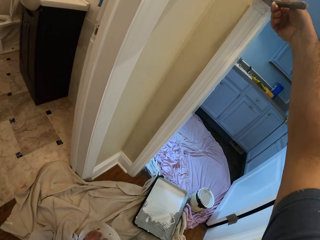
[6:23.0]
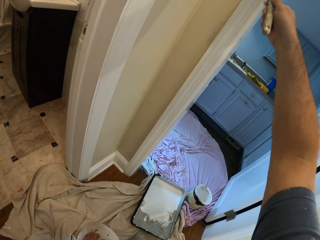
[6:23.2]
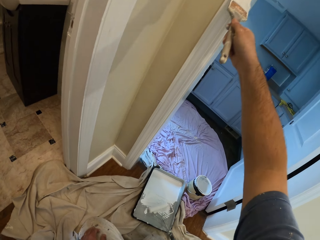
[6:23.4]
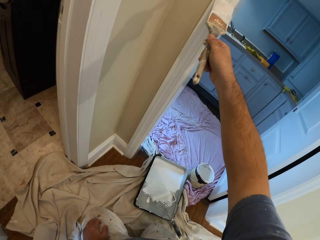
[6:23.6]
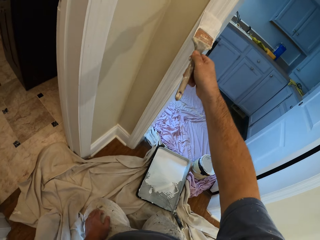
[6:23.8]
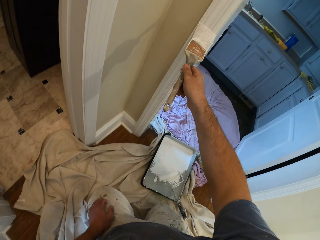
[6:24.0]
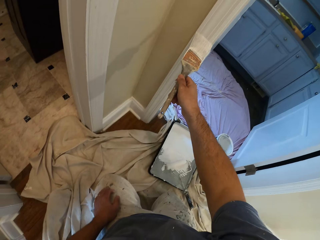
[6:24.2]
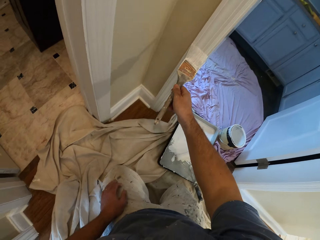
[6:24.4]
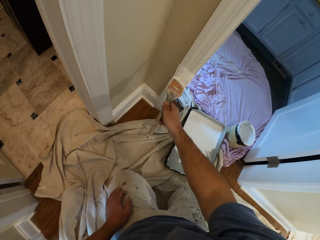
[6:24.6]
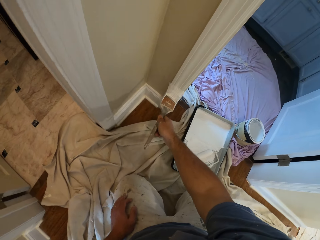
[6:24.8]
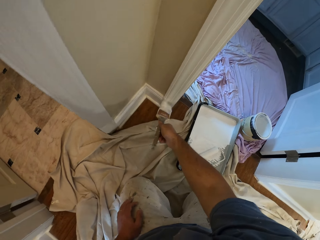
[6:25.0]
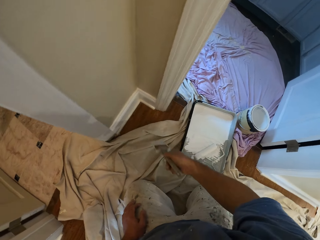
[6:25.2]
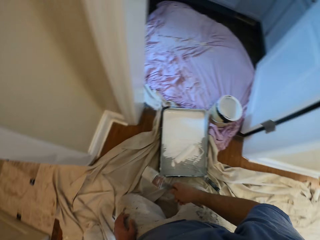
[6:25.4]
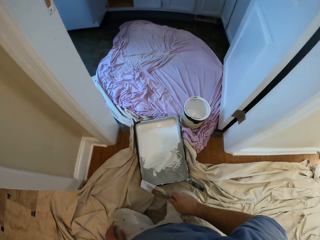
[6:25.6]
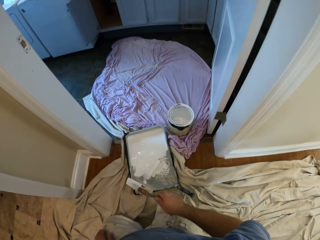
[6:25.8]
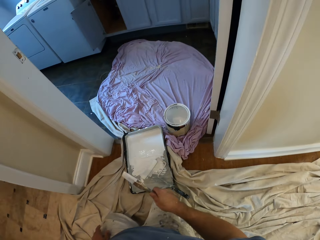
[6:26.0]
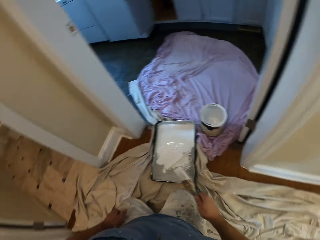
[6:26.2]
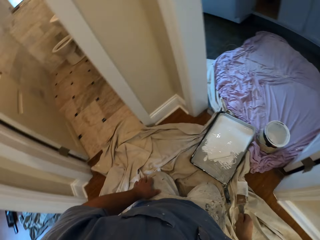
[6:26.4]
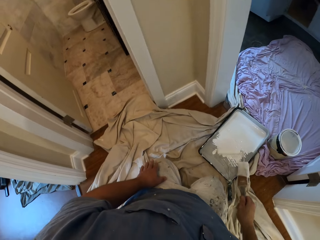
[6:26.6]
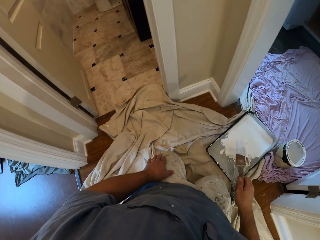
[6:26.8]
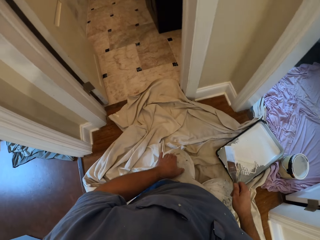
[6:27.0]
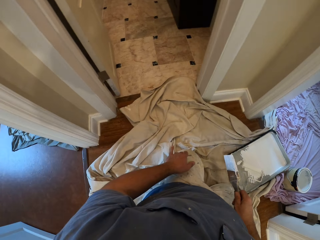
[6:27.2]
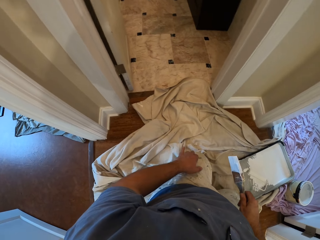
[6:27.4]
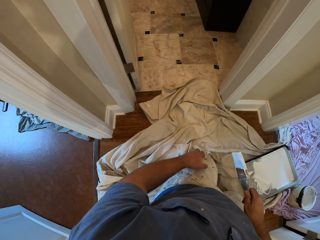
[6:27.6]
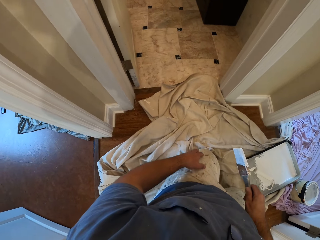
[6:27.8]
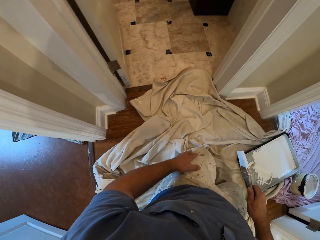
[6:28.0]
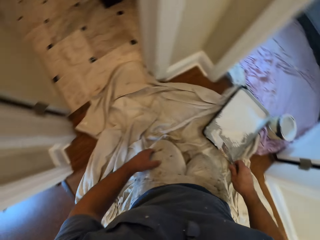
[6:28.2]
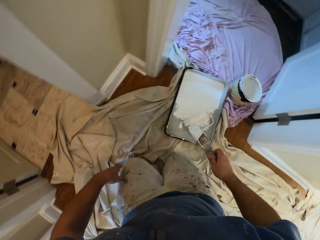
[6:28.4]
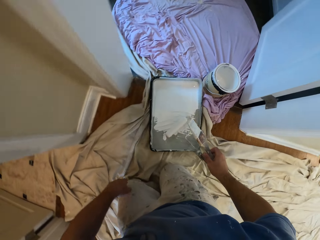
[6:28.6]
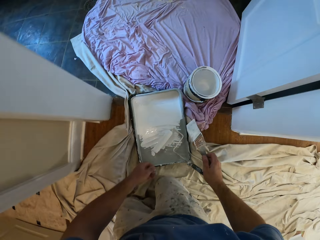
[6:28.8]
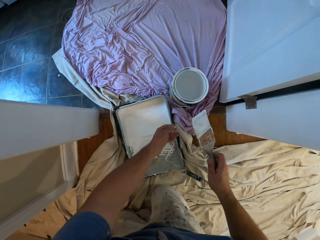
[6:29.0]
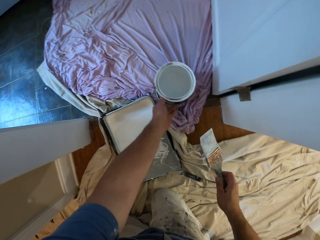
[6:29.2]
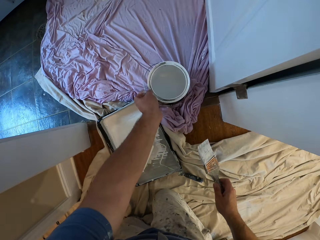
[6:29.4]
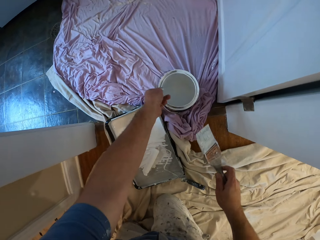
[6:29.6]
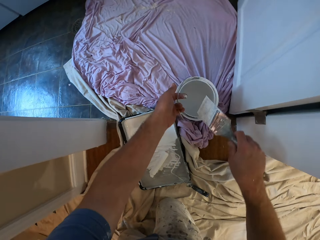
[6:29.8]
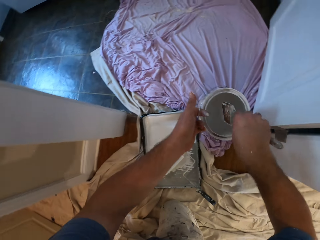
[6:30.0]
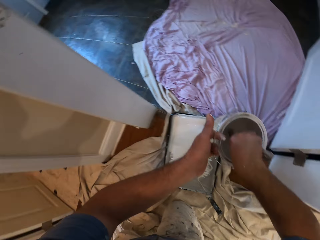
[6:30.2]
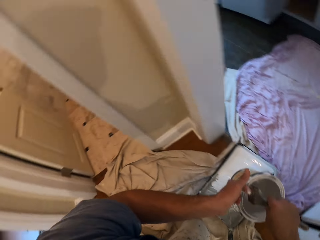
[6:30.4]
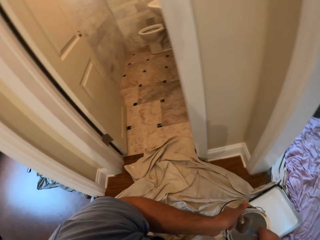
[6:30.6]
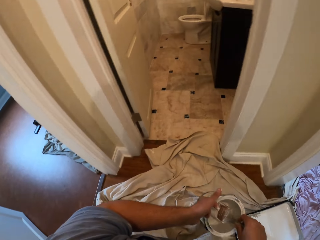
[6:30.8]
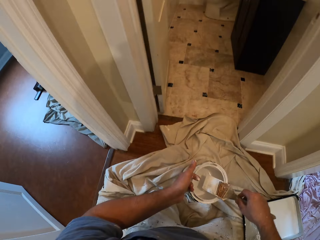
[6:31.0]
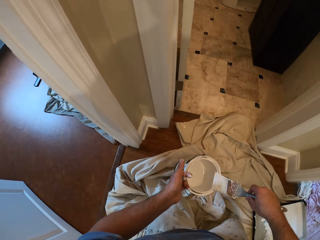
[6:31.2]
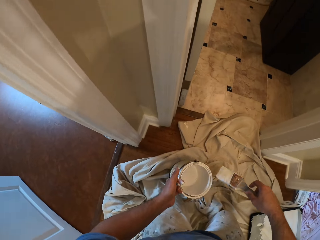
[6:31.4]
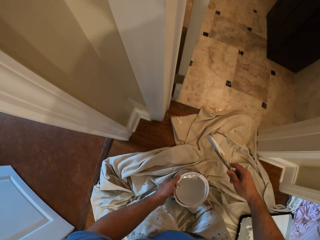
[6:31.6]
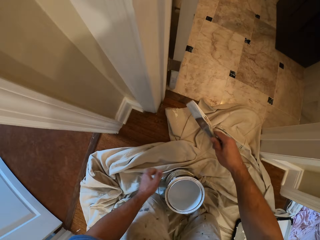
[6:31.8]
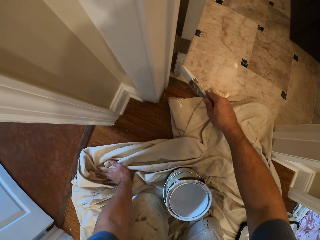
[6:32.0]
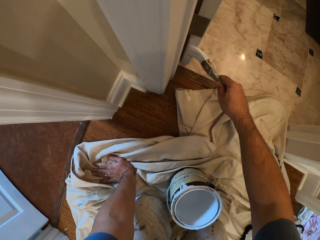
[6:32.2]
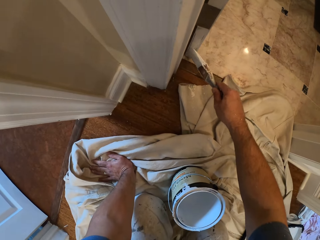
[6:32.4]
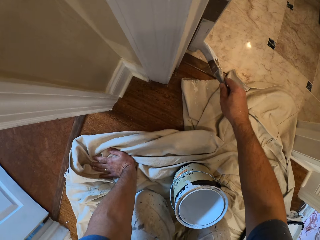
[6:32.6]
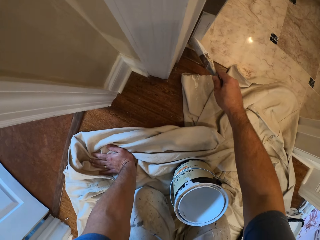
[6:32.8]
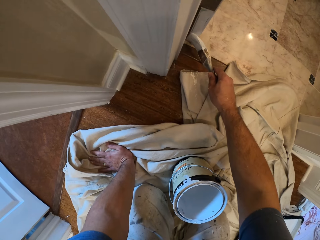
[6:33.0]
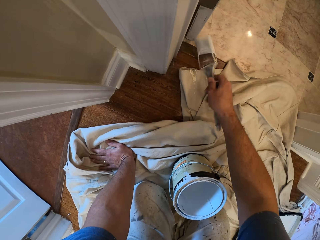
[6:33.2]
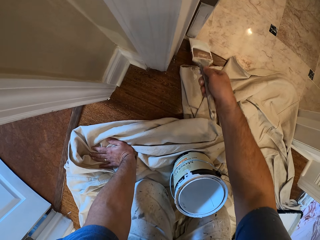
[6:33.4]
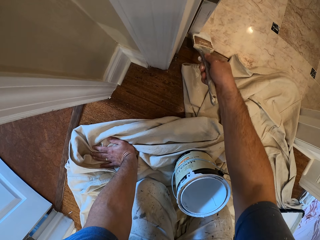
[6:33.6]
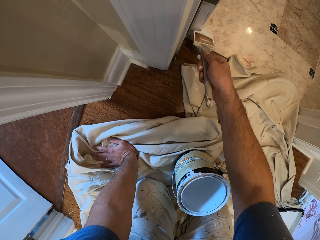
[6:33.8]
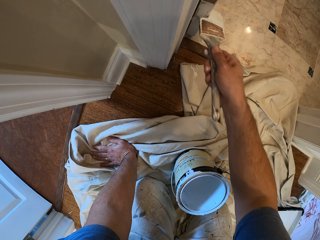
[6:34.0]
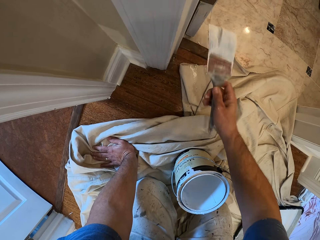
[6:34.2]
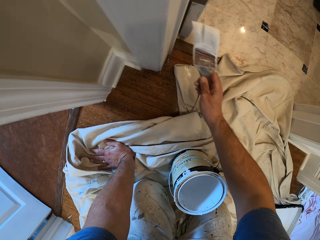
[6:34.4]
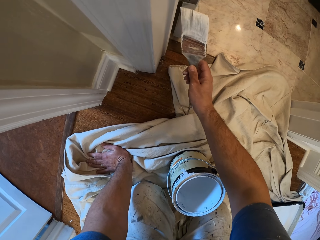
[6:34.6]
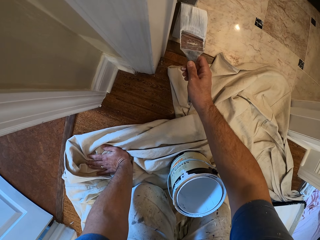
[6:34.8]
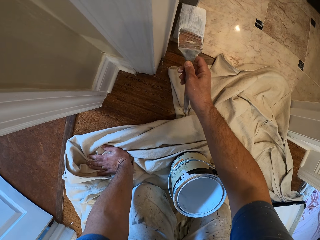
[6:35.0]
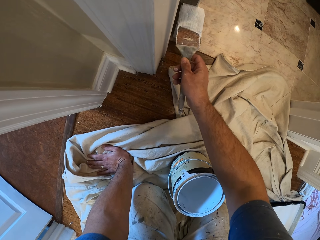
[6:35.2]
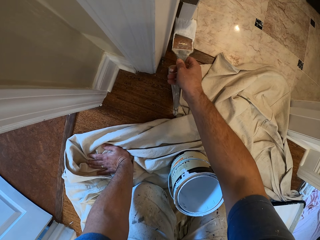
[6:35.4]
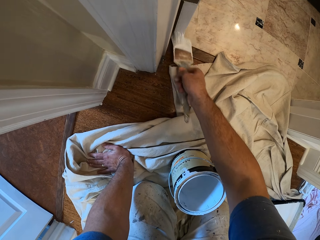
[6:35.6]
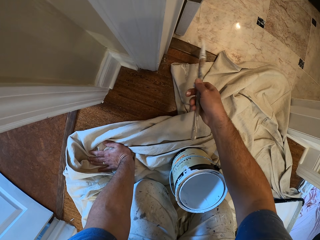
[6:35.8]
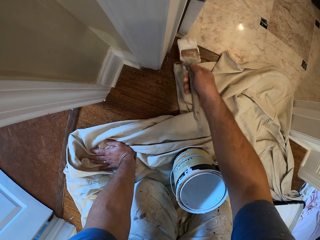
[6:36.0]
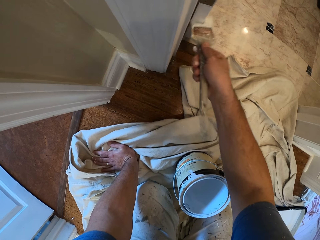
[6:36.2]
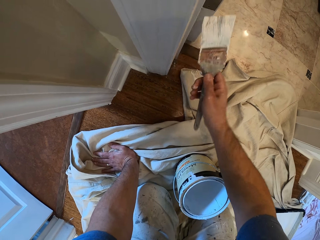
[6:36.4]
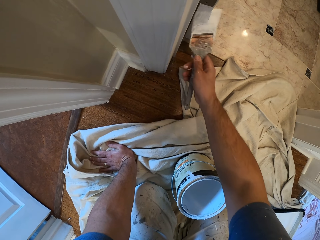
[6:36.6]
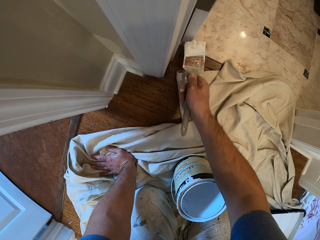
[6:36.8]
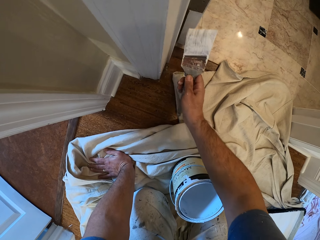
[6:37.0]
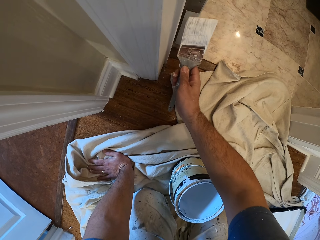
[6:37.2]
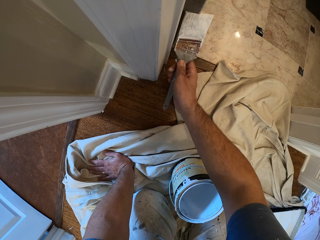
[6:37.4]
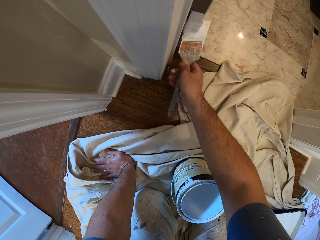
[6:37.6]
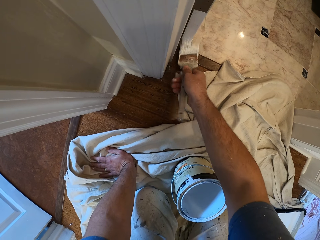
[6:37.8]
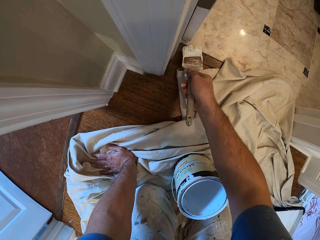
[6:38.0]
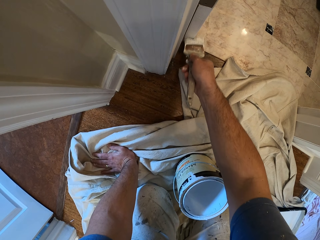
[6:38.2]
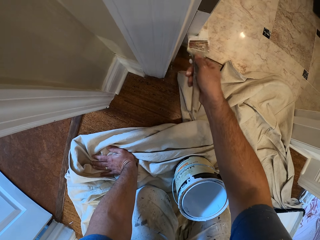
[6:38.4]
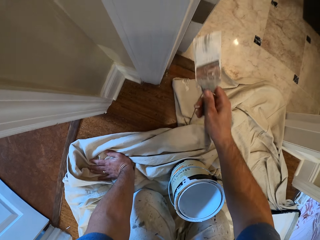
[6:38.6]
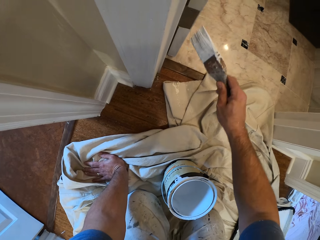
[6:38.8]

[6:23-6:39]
The camera wearer stops applying paint. They pick up the paint container from the ground. They dip the paint brush into the paint container. They remove the paint brush from the paint. They drop the paint container on the ground, on the drop cloth. They paint the door with the paint brush.

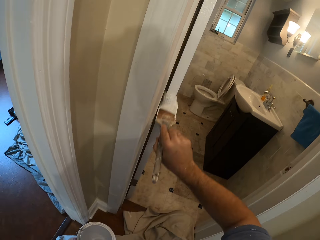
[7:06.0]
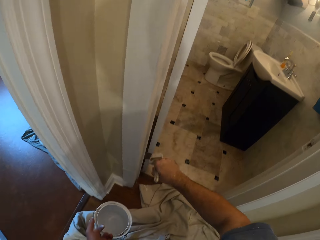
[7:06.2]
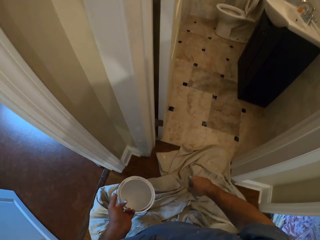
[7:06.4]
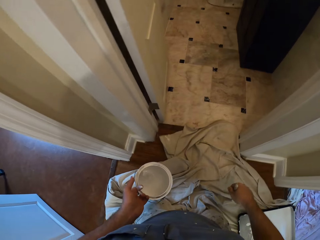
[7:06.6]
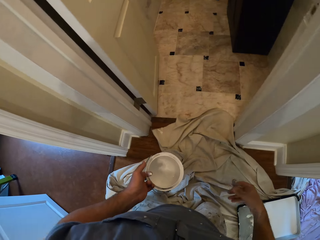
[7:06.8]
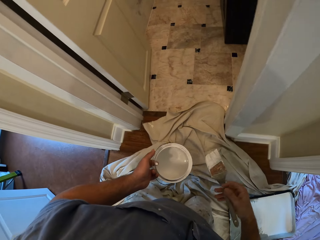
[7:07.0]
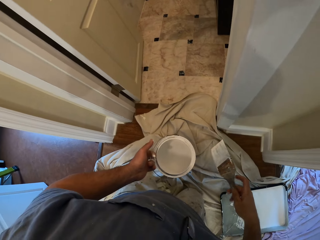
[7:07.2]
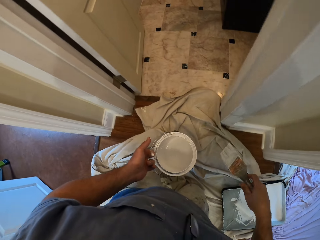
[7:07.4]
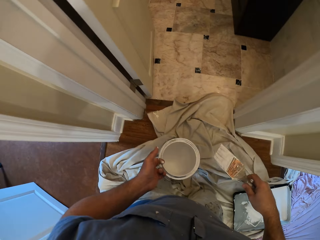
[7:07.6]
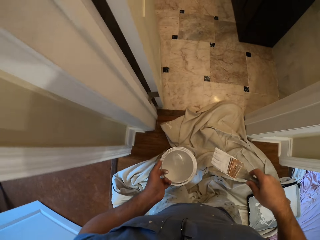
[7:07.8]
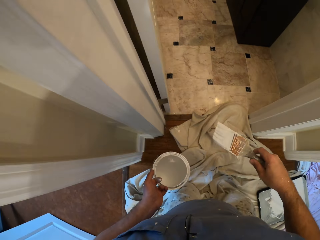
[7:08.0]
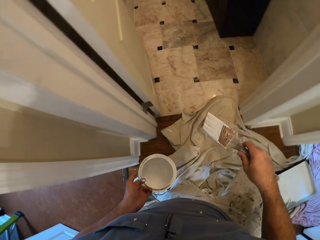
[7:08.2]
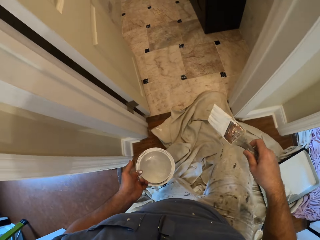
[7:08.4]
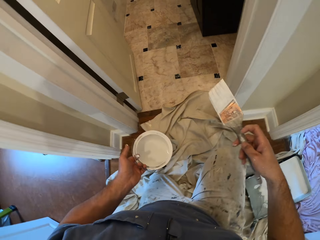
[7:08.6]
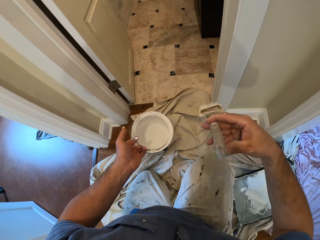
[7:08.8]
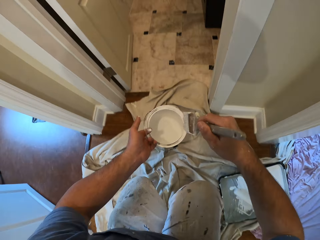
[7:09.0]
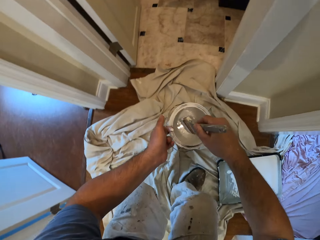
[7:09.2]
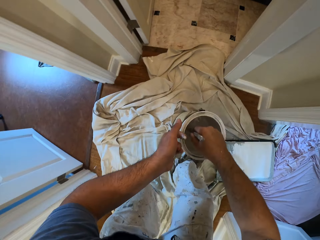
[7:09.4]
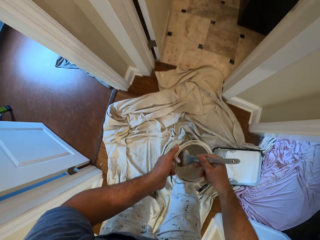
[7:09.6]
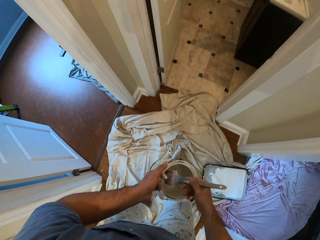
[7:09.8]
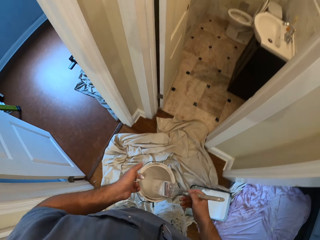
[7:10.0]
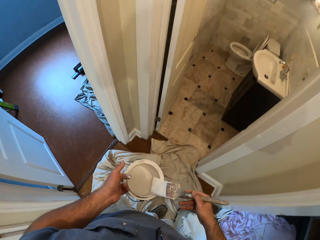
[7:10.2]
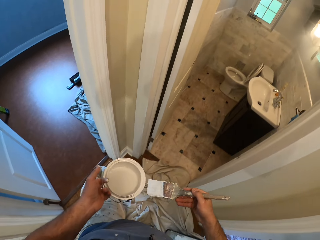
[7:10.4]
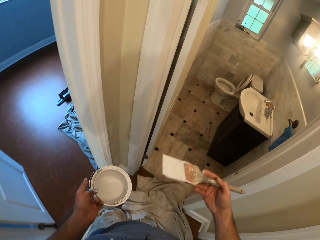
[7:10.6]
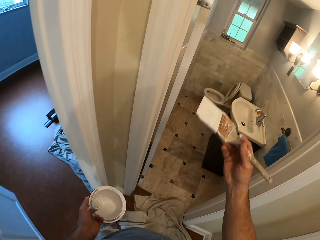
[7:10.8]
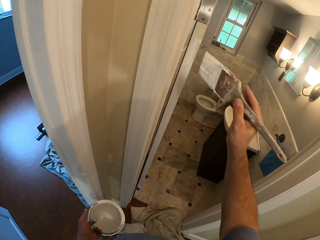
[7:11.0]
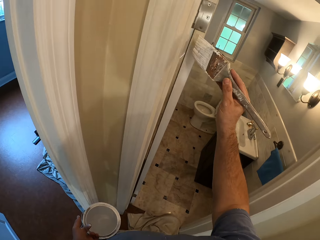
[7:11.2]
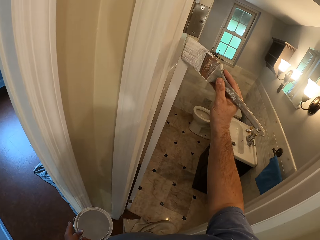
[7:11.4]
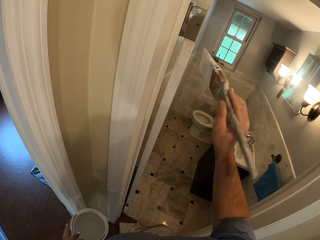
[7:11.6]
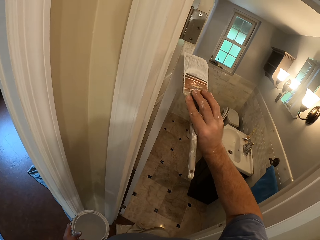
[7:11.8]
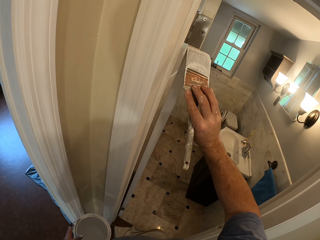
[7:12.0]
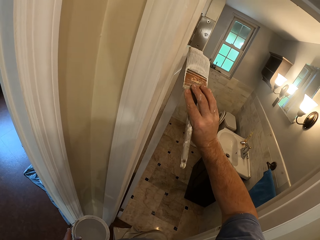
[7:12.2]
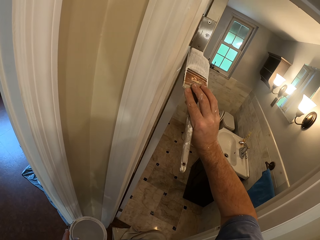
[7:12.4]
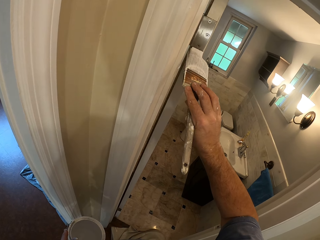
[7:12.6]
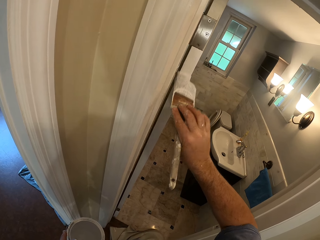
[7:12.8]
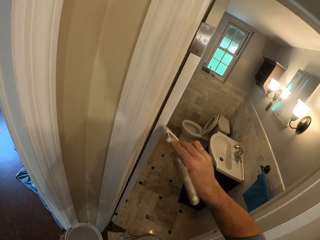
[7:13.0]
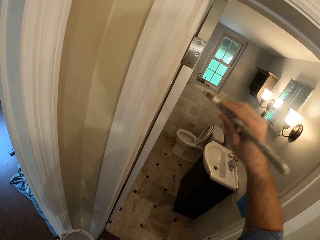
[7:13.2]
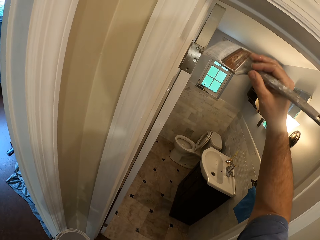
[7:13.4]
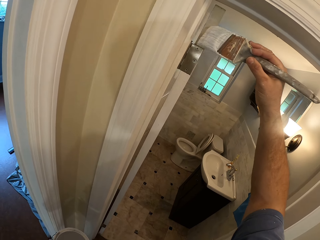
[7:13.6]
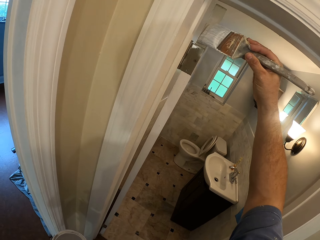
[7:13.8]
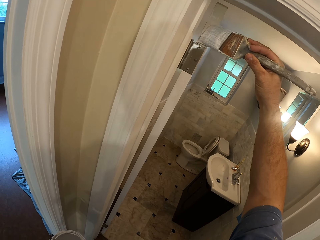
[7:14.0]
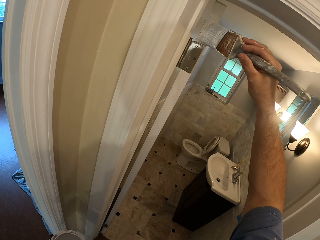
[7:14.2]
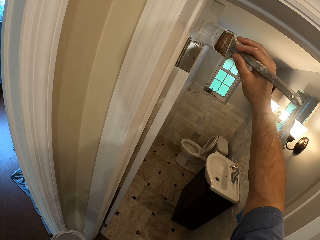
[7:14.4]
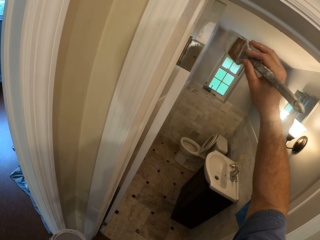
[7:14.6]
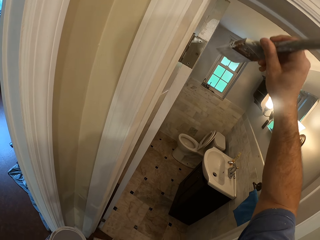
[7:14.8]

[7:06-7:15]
The camera wearer stops applying paint. They stand. They dip the paint brush into a paint container. They remove the paint brush from the paint. They paint the door with the paint brush.
